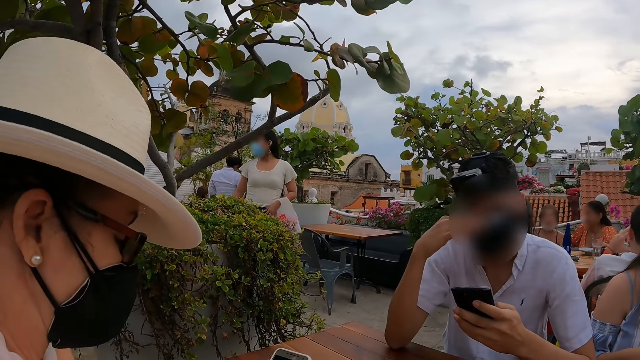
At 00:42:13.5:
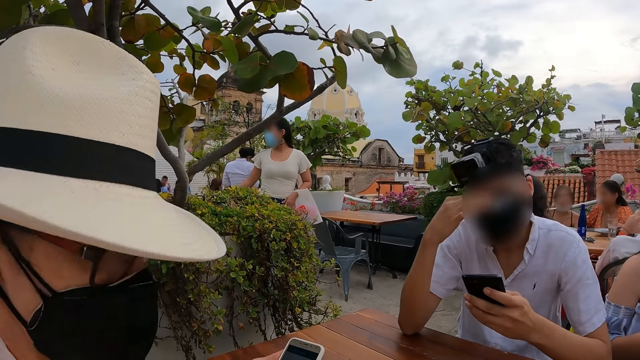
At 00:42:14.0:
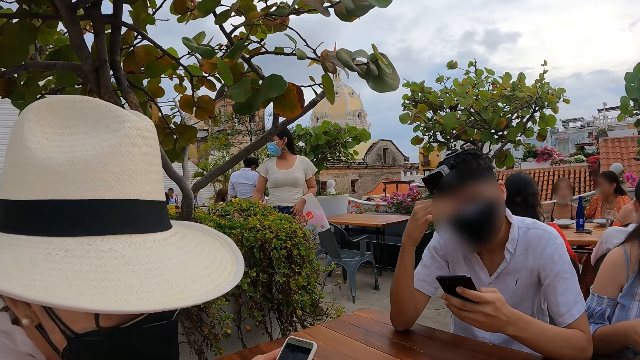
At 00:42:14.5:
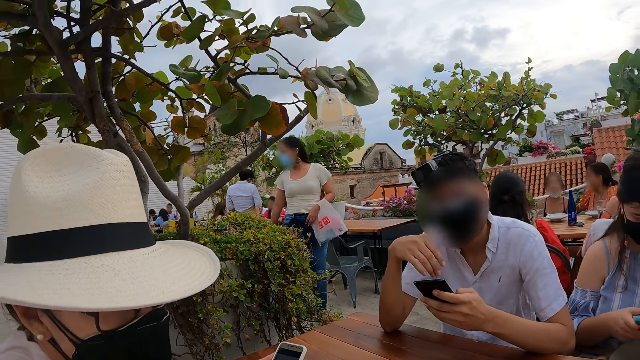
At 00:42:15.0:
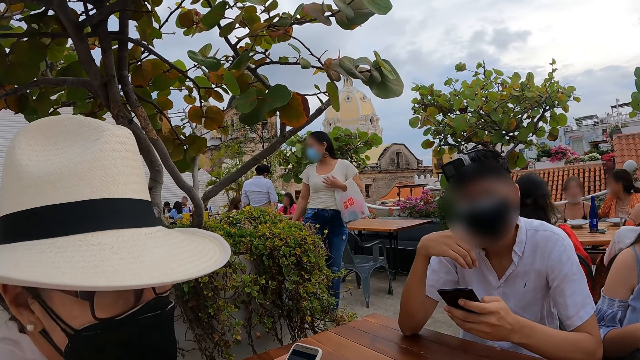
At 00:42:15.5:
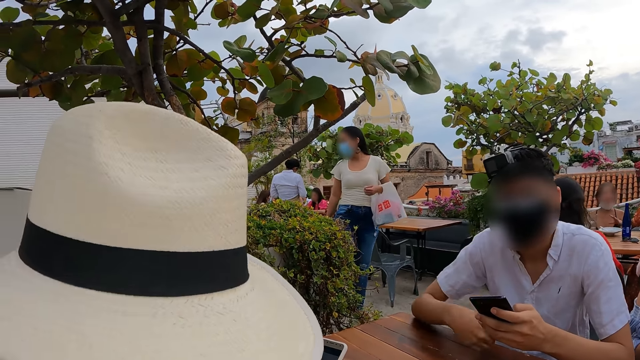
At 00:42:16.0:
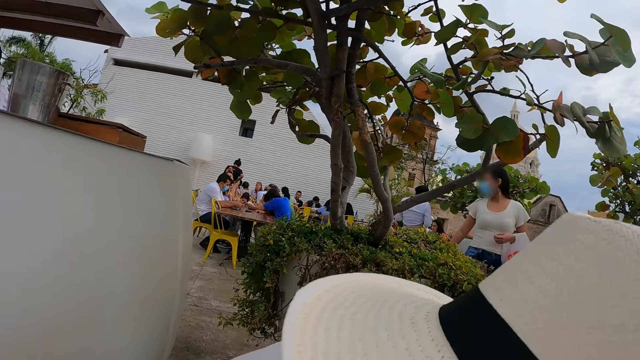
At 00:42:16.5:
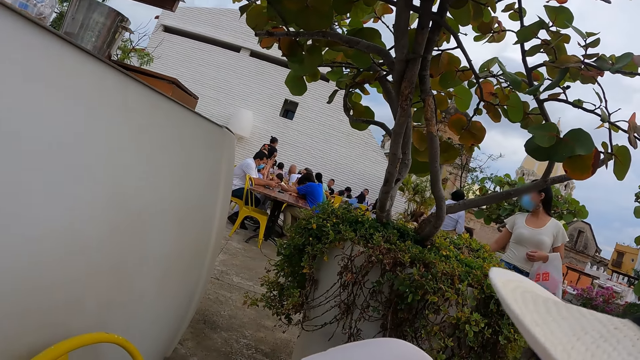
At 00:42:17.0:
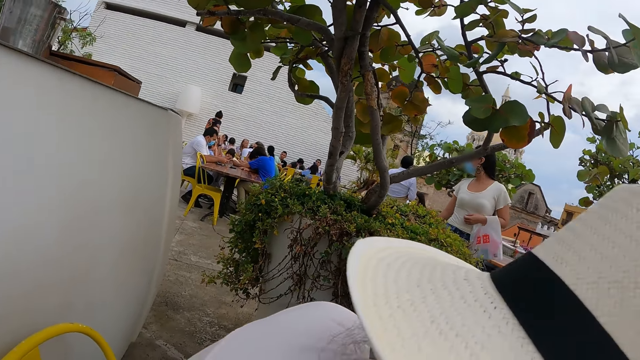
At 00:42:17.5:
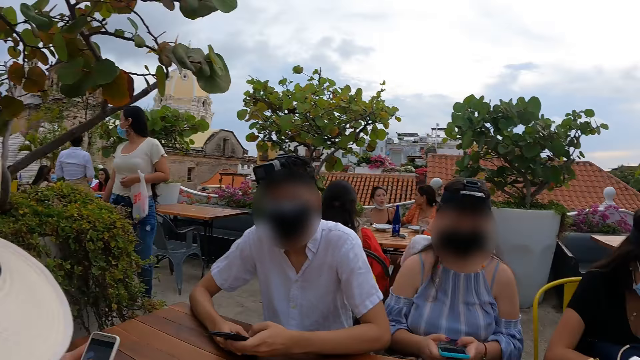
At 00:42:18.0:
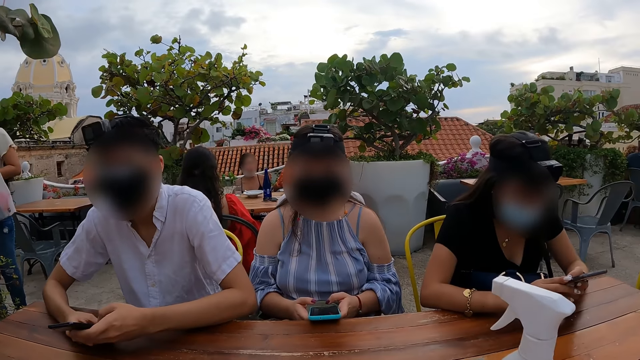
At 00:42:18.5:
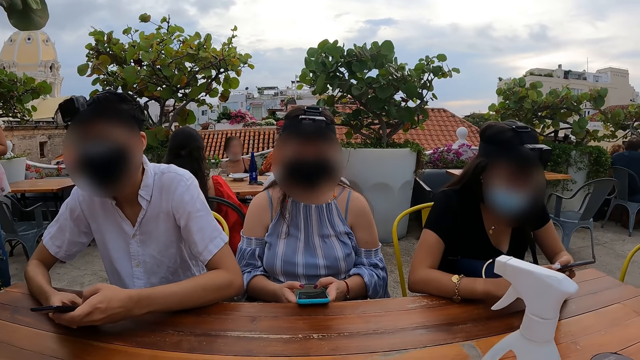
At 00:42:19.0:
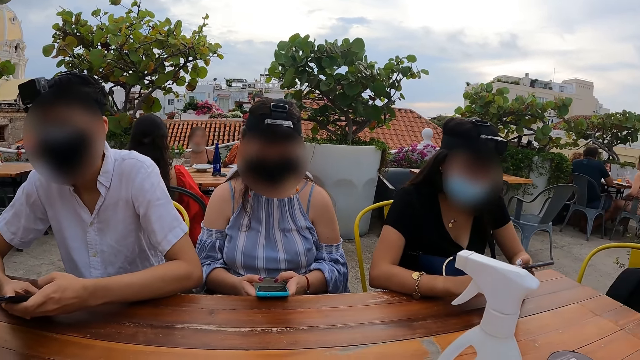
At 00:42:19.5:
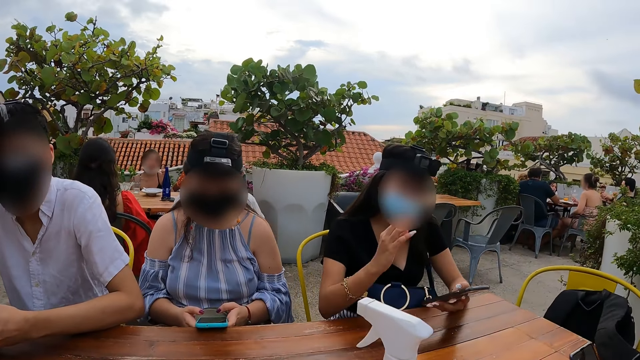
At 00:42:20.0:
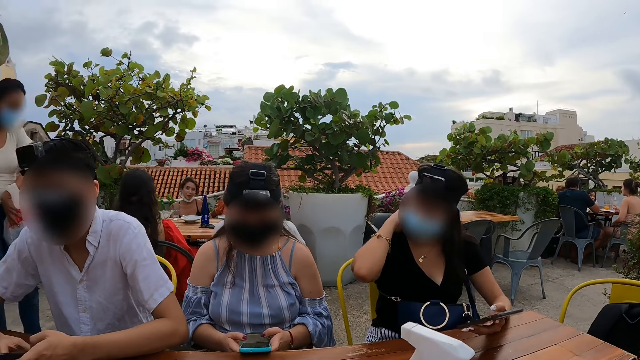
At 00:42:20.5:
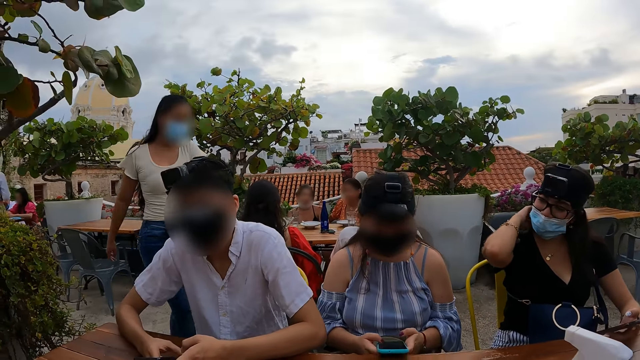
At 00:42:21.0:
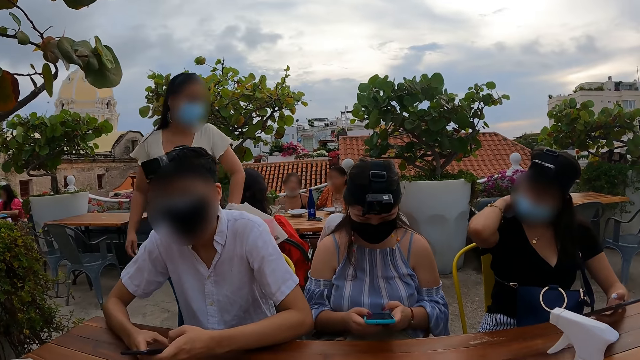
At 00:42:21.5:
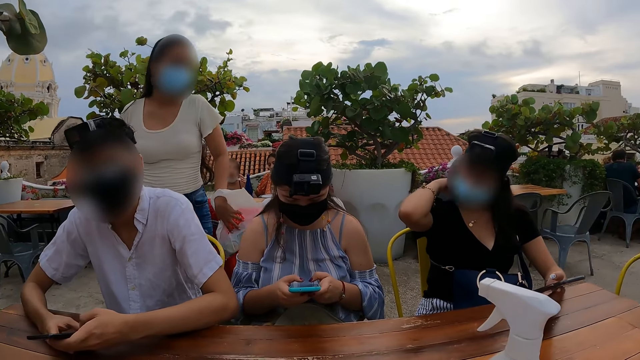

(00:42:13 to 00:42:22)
The camera wearer converses with a person. They look back, and turn forward.

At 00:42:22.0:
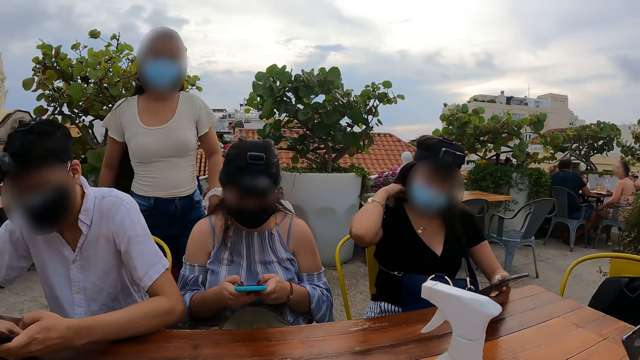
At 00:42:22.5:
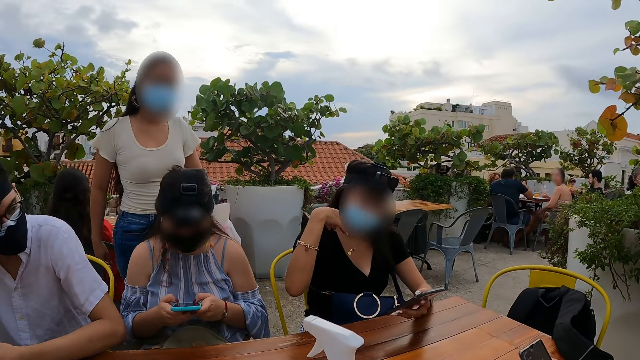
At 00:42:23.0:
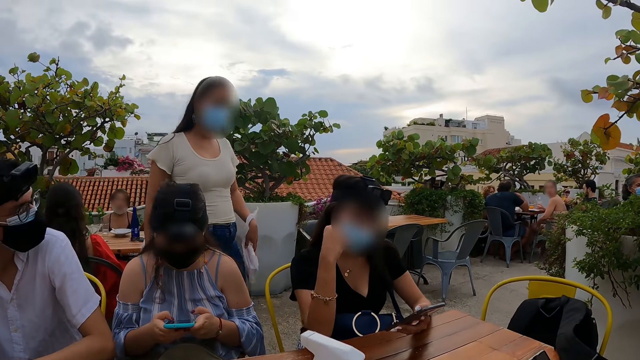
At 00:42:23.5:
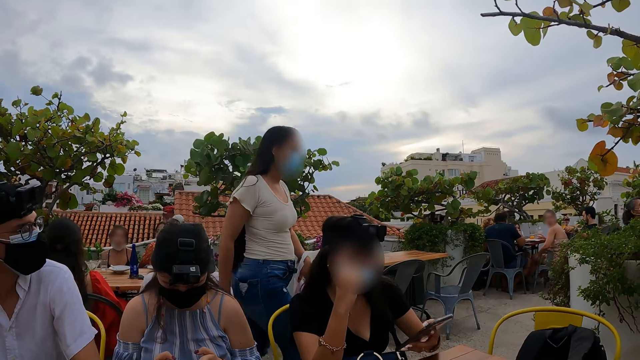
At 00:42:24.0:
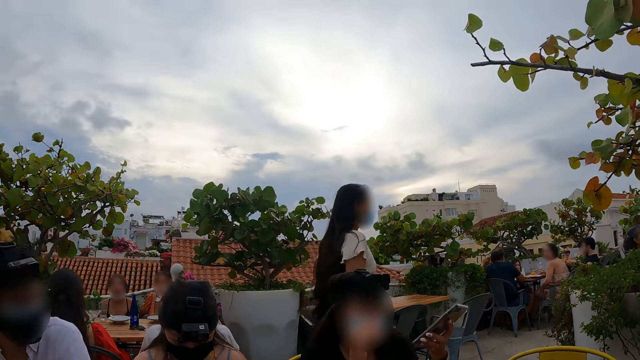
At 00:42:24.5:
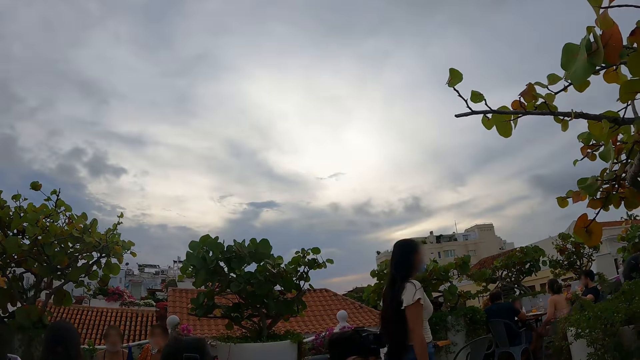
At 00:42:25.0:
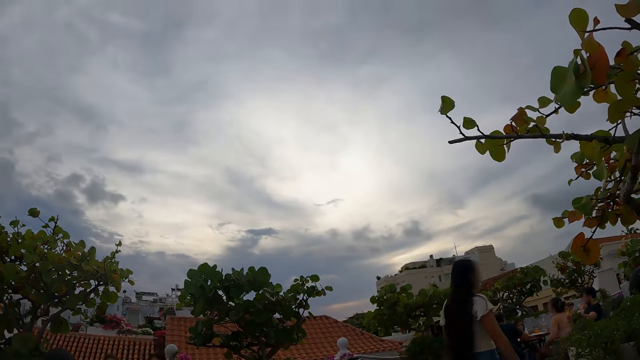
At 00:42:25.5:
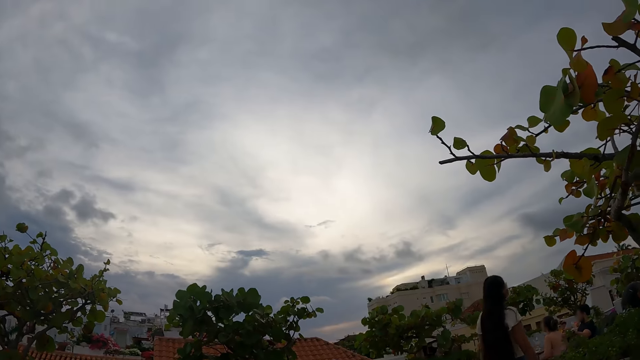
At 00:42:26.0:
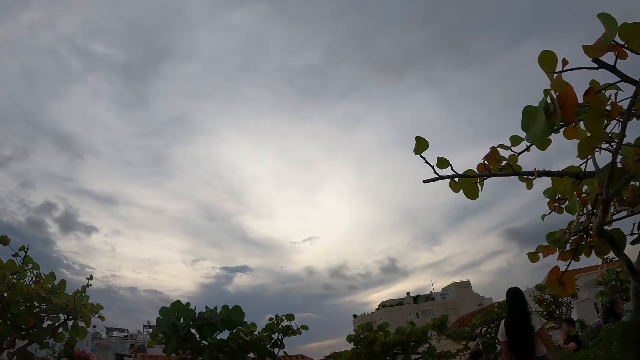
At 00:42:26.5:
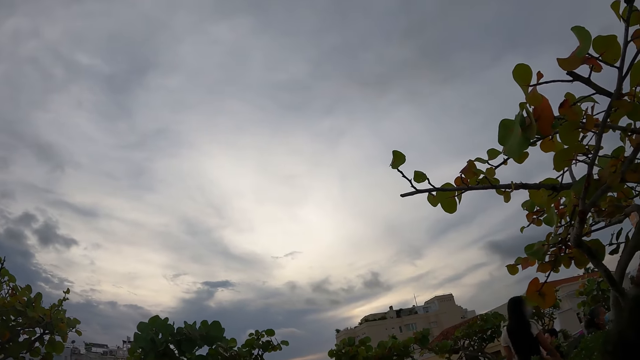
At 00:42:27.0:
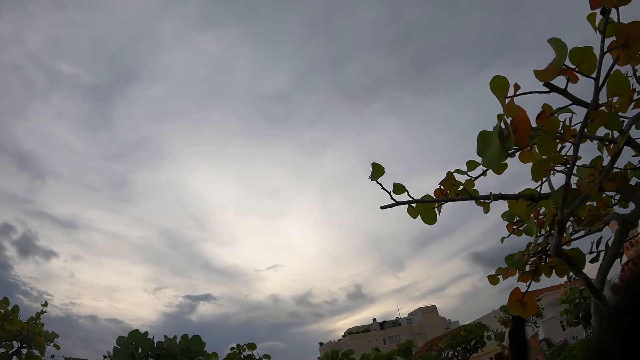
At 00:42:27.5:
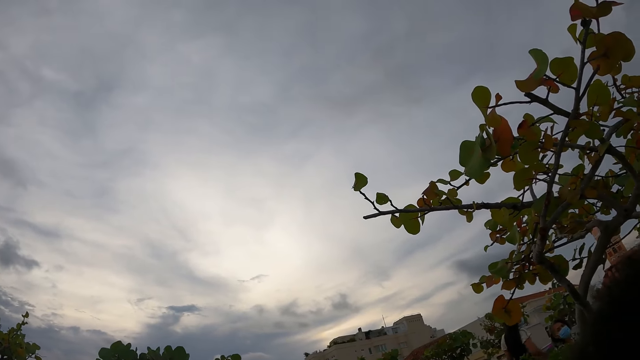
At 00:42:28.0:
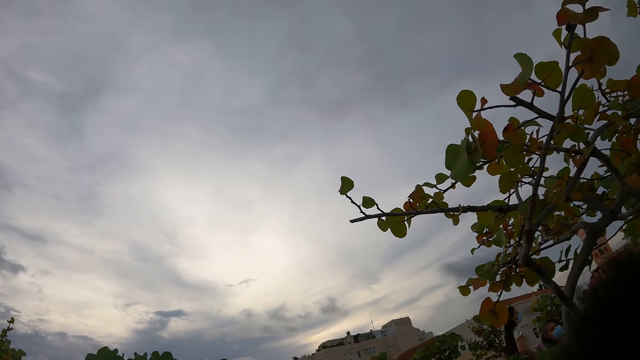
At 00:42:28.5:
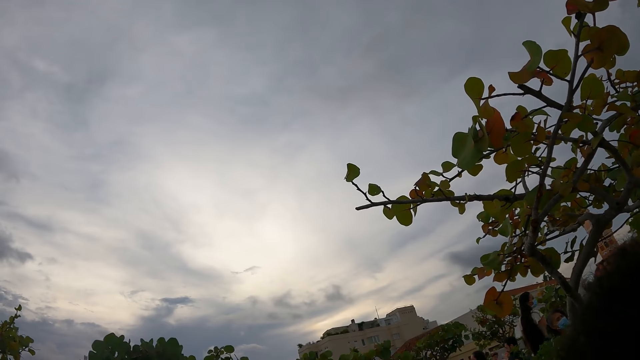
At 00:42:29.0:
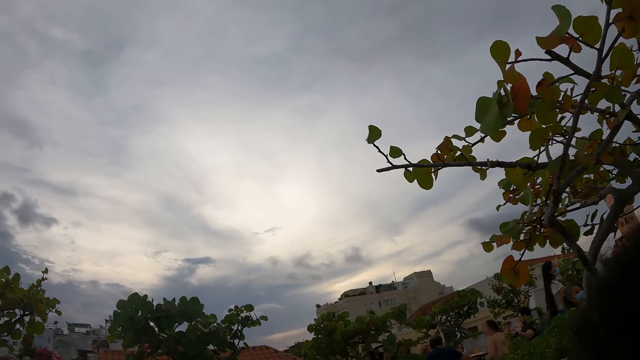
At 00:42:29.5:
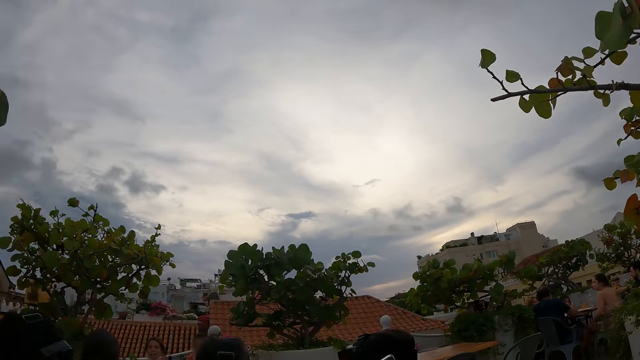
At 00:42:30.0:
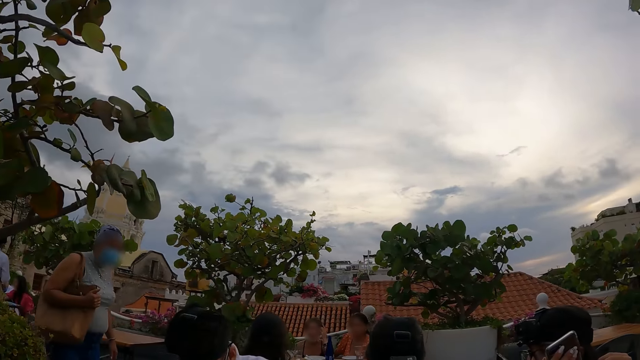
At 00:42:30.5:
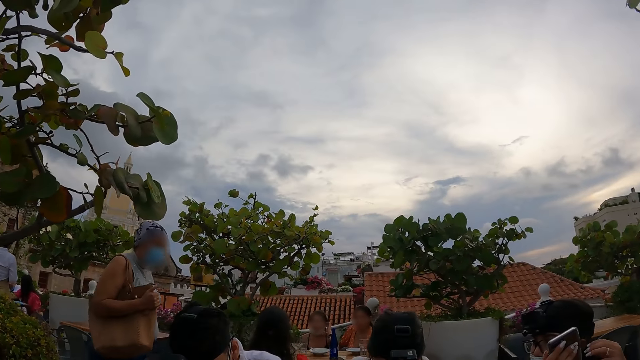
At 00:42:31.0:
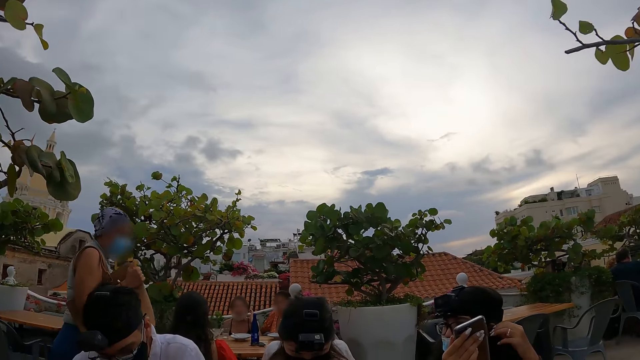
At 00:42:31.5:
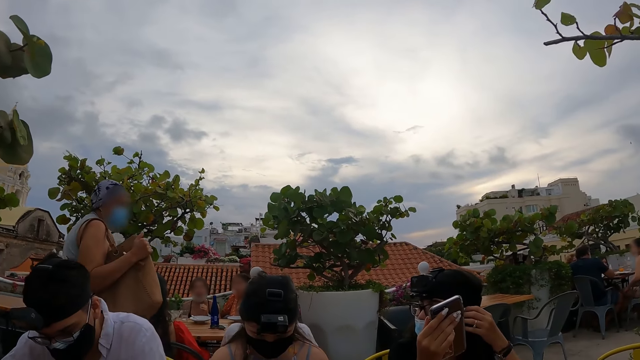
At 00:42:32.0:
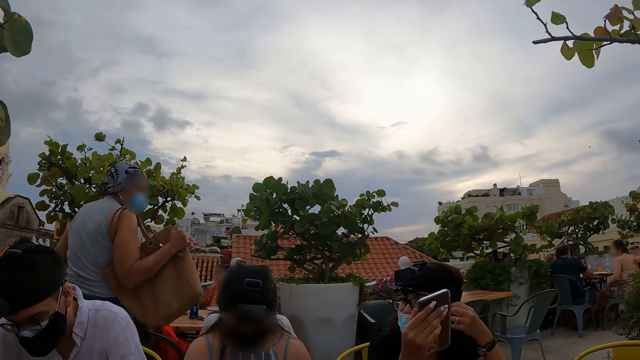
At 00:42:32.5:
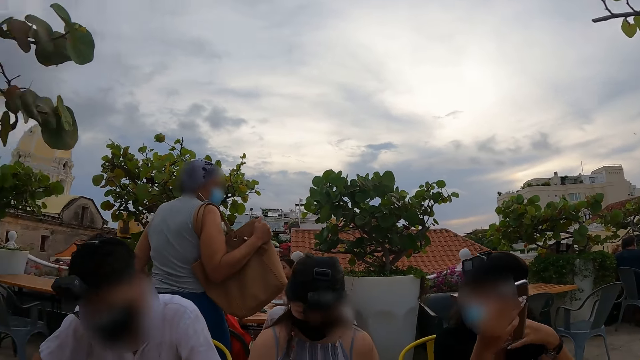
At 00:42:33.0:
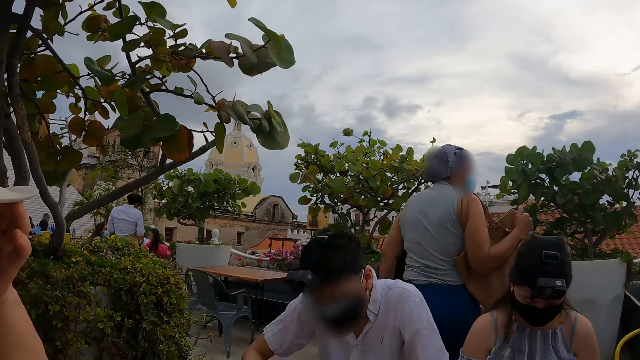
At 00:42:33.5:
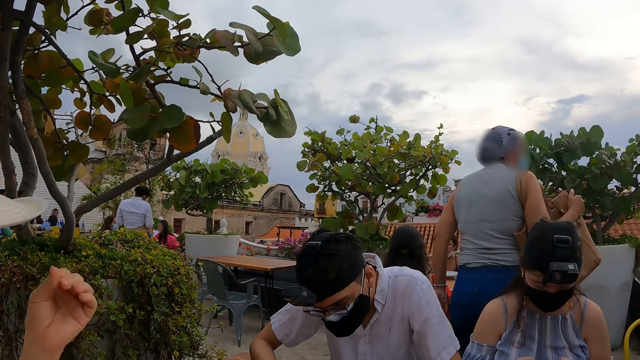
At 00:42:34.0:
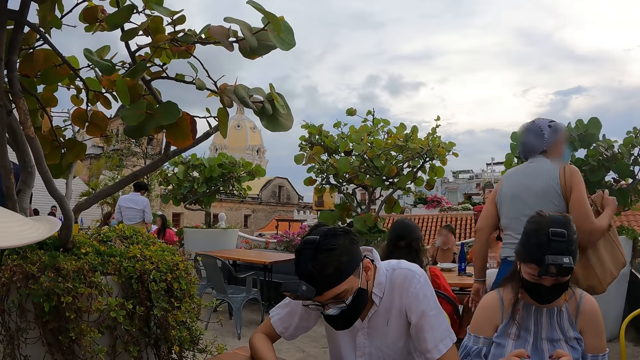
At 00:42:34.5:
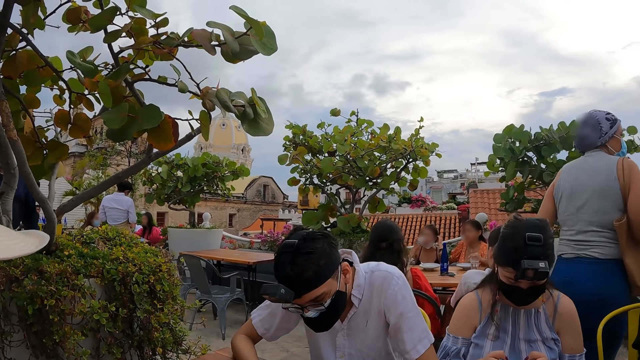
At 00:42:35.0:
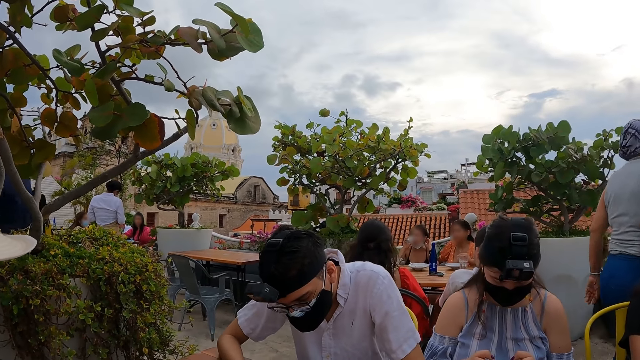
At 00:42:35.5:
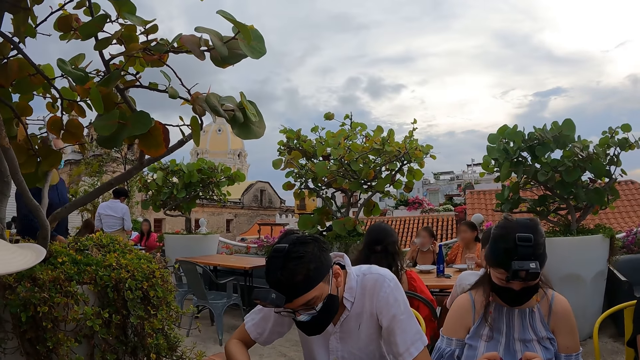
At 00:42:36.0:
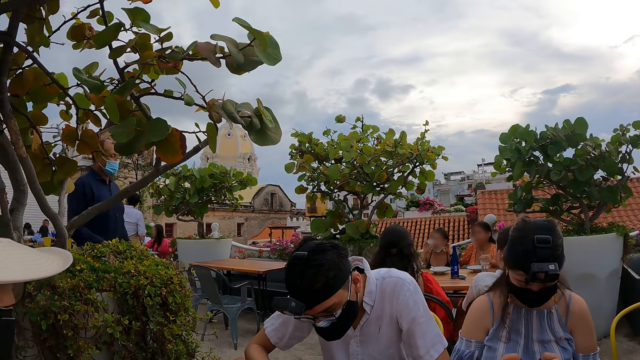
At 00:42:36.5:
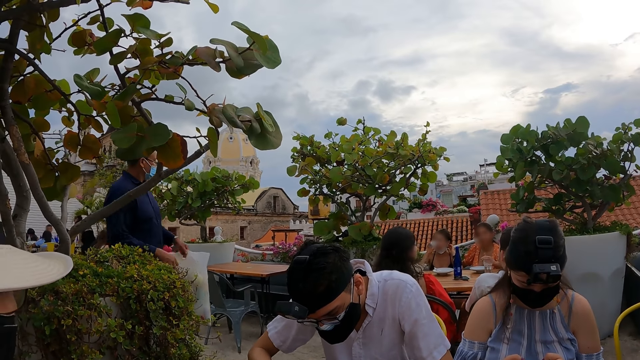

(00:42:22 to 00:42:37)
The camera wearer looks up. They look left. They look forward. They look left.
